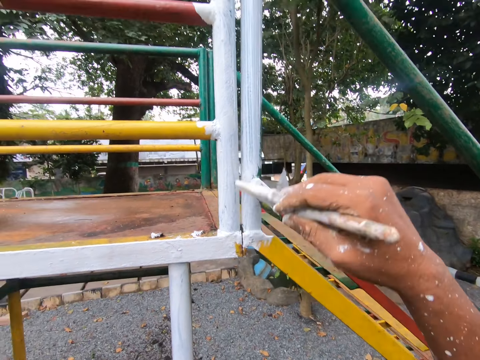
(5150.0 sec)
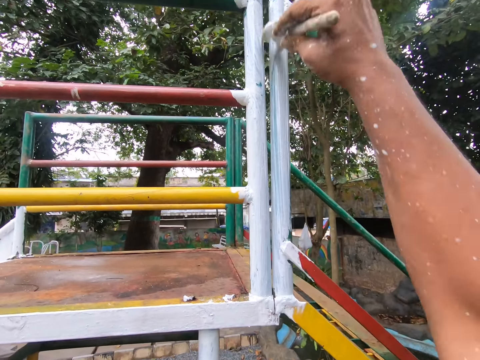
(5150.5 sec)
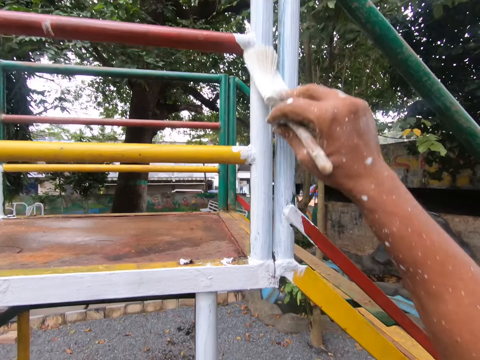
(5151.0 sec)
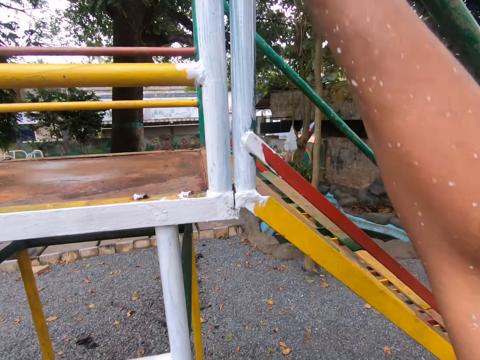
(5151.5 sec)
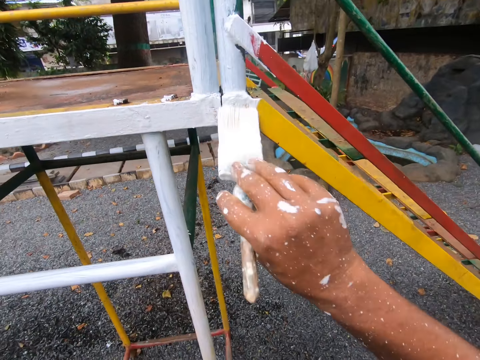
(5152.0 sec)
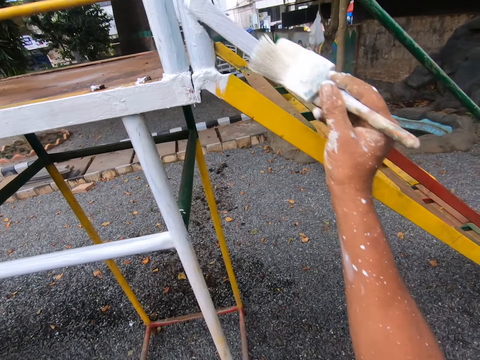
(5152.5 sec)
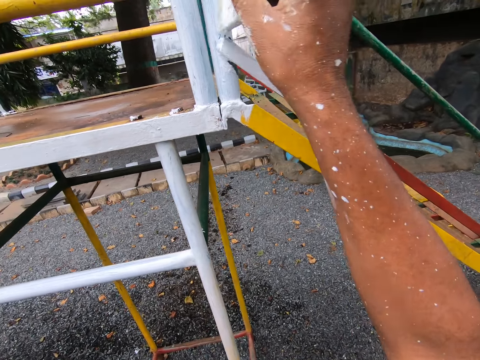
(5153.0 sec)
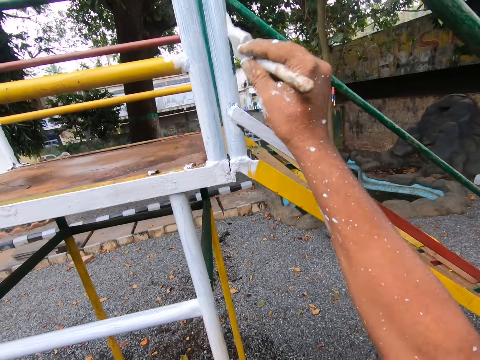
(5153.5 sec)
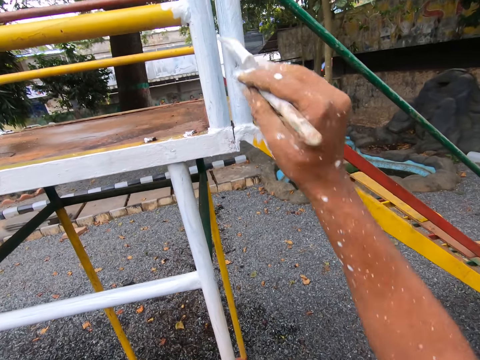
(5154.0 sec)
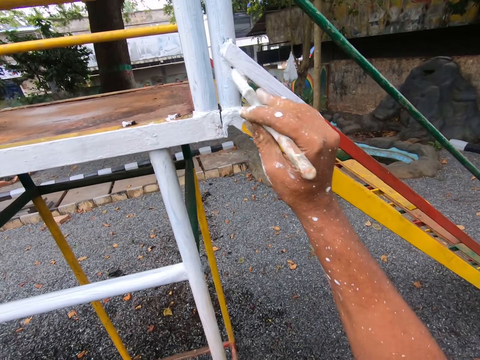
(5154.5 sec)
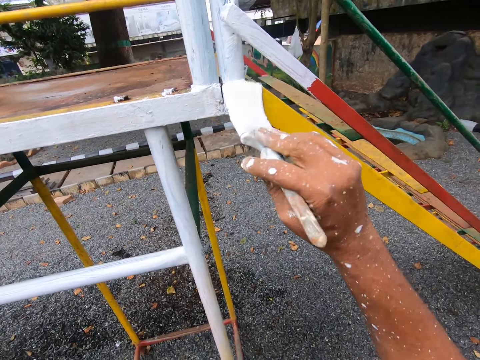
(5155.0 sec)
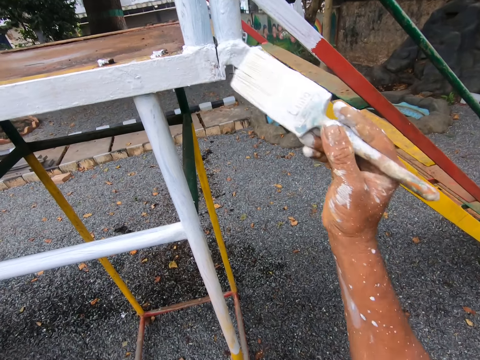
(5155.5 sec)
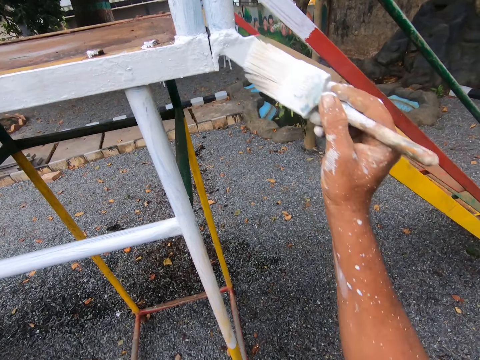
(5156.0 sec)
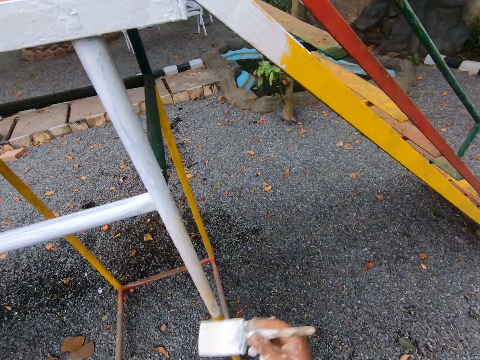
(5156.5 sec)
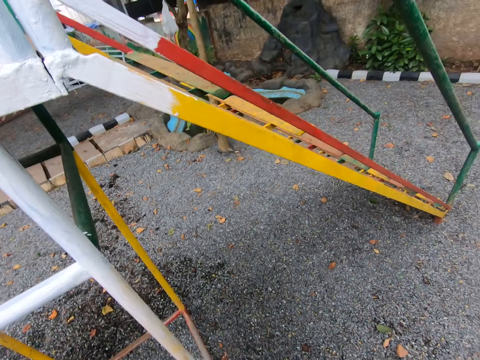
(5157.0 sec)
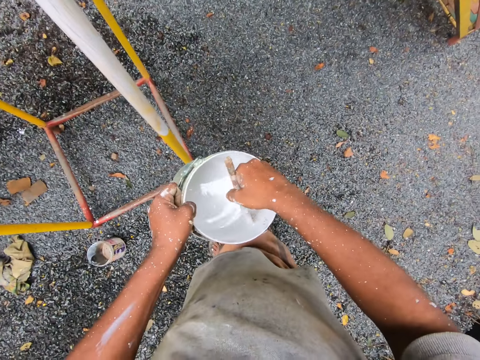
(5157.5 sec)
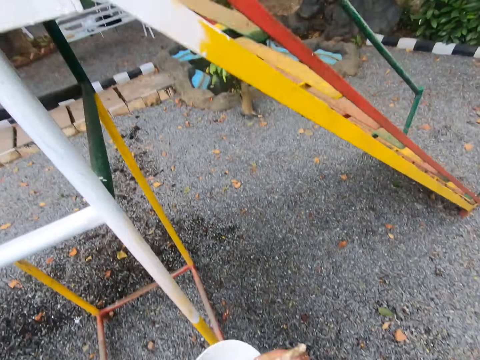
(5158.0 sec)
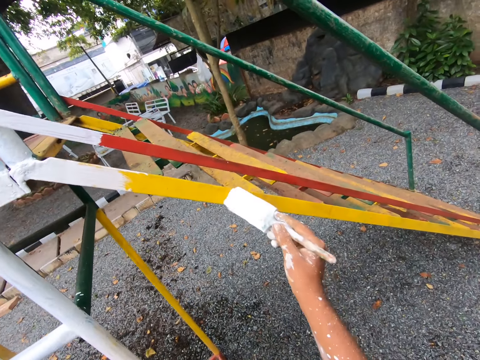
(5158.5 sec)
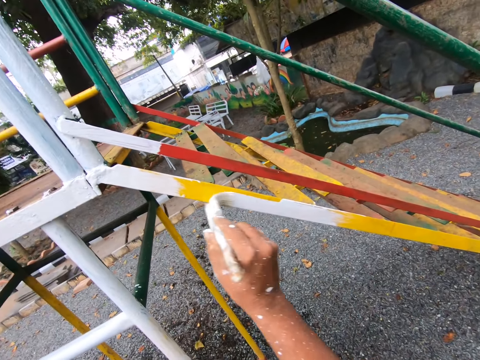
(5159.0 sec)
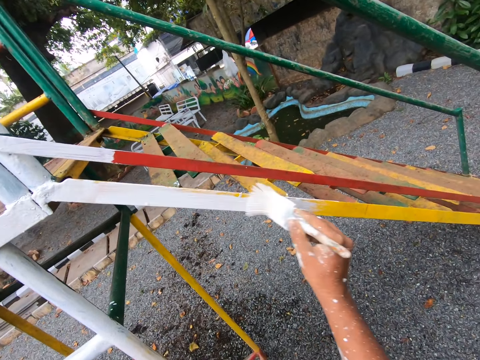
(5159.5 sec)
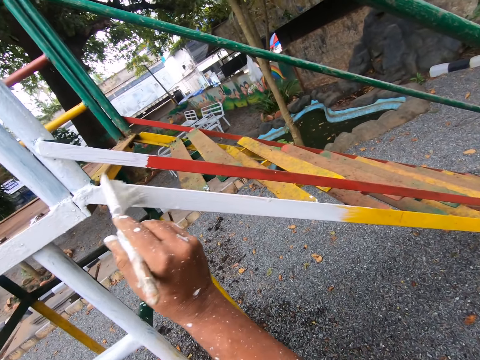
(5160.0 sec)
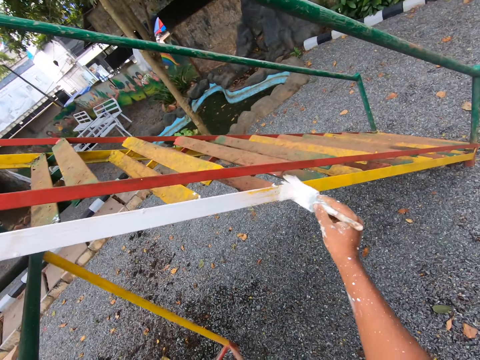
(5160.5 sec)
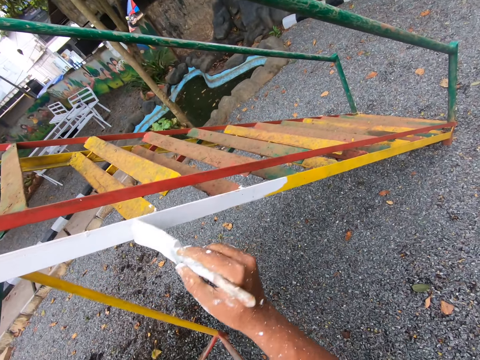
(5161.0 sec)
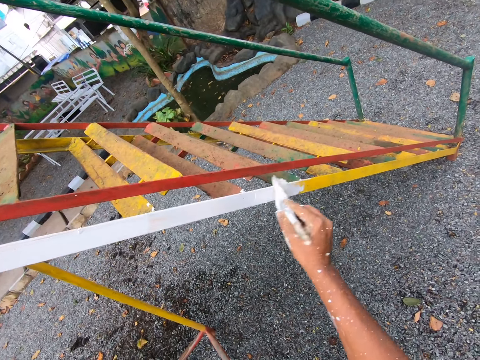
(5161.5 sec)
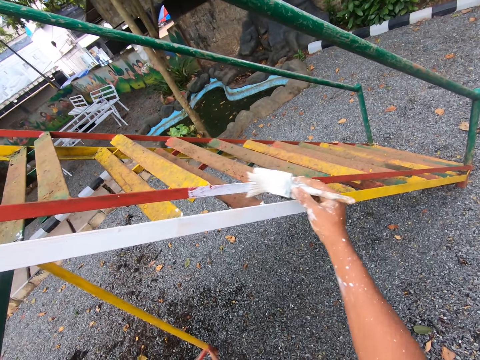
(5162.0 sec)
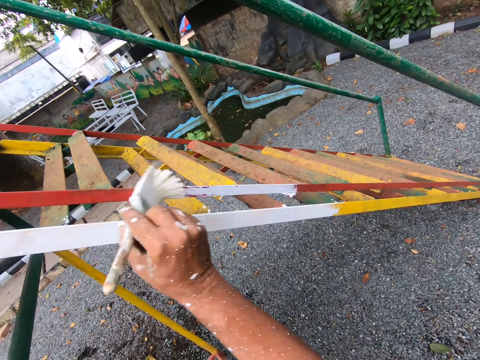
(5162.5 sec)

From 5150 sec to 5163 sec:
The camera wearer dips the brush into the paint container. They paint the swing with the paint brush.

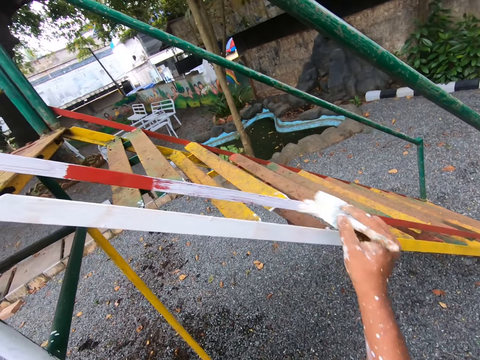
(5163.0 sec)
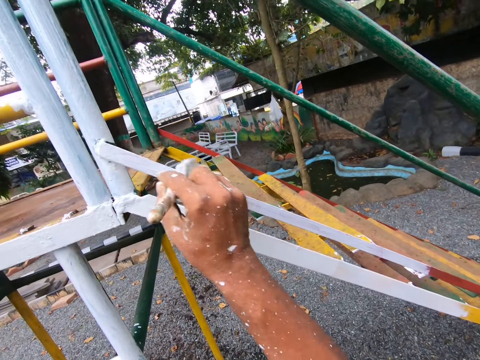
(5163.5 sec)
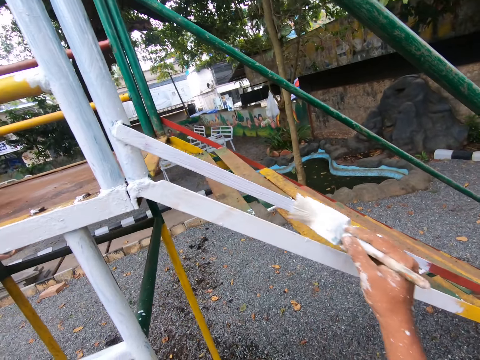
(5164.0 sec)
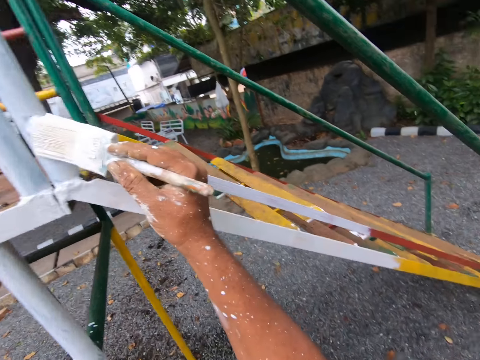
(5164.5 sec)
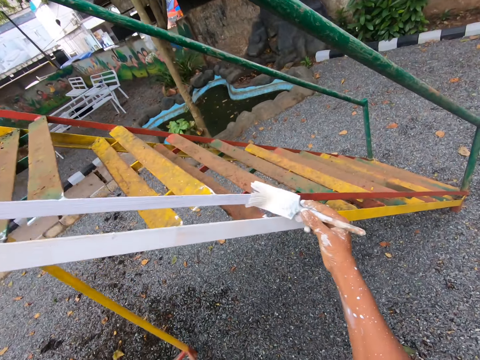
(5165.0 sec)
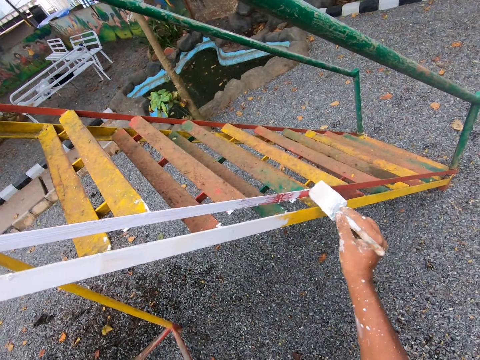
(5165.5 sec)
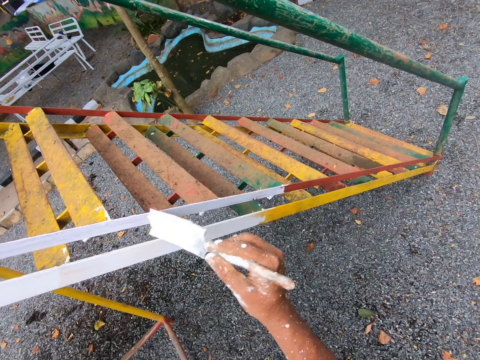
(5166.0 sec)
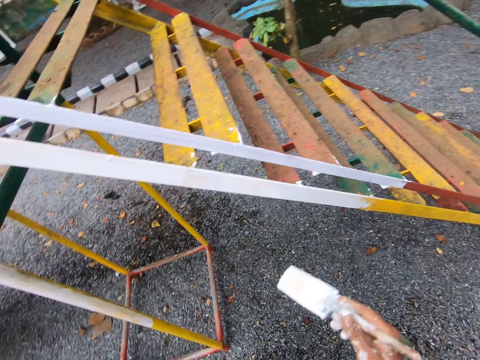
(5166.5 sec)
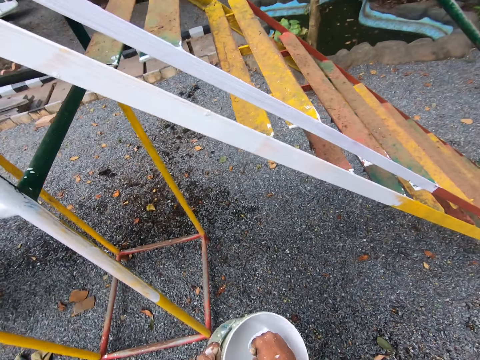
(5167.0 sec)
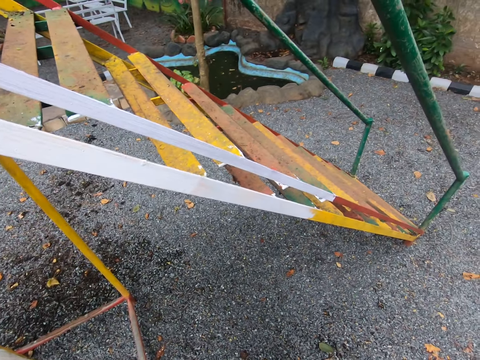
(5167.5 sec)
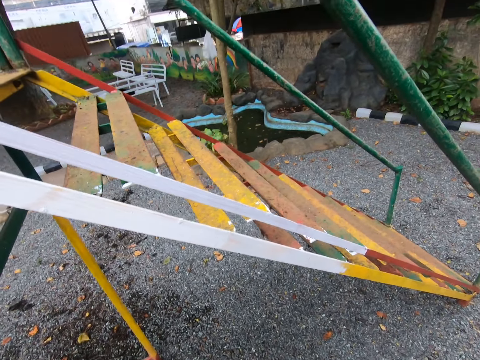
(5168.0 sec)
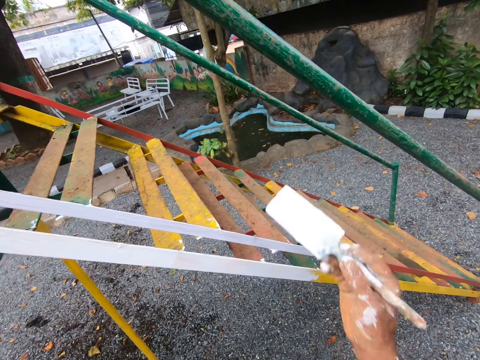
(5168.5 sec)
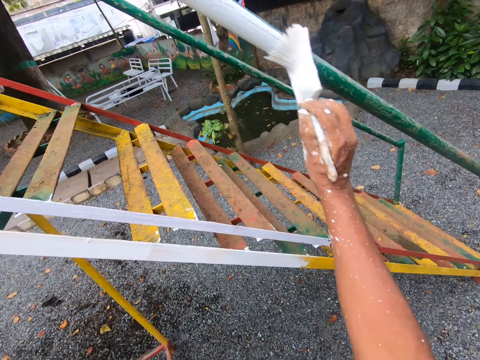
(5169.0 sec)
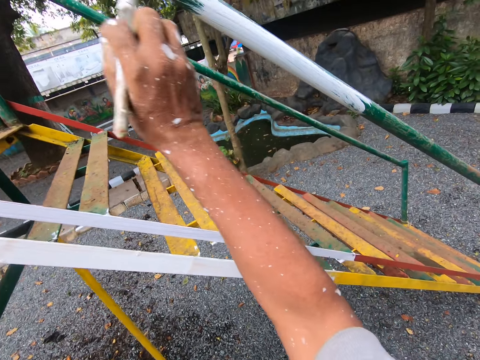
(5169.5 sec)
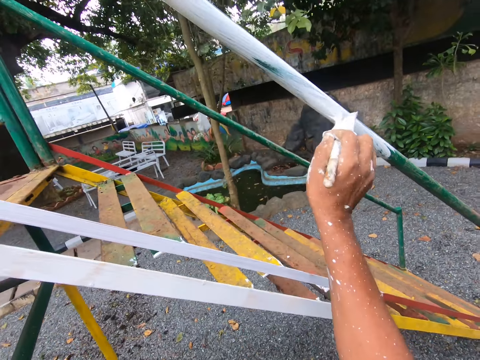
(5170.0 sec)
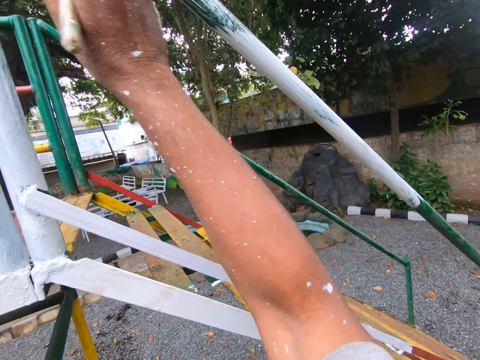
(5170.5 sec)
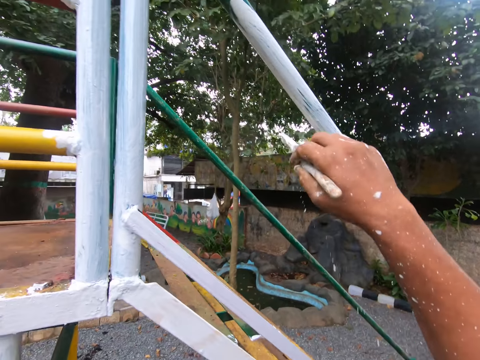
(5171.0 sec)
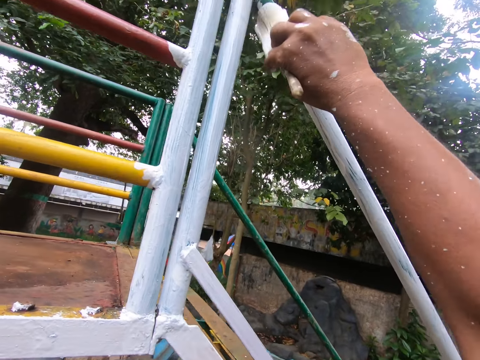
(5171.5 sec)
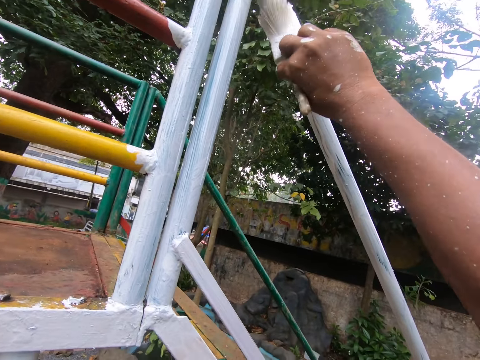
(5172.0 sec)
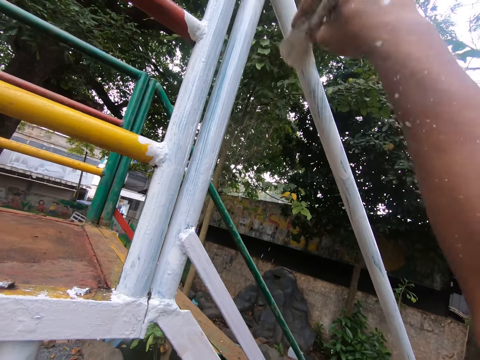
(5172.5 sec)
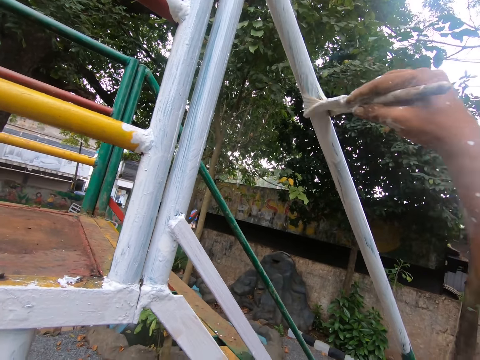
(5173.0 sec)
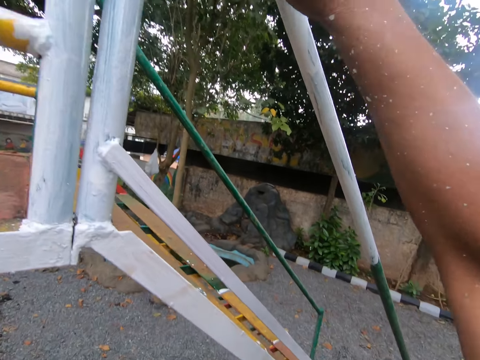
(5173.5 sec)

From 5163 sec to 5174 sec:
The camera wearer dips the brush into the paint container. They paint the swing with the paint brush.

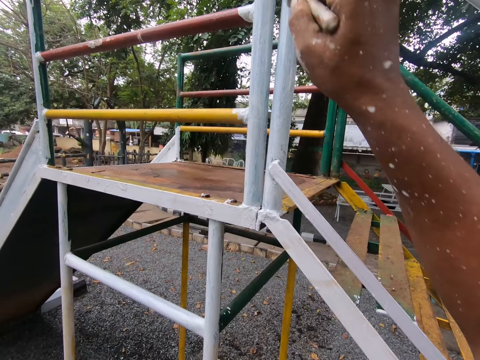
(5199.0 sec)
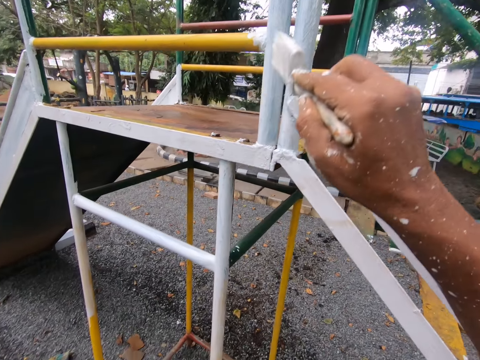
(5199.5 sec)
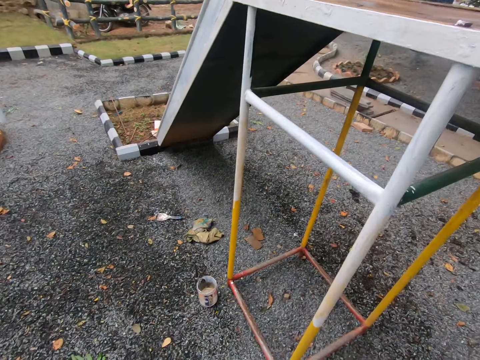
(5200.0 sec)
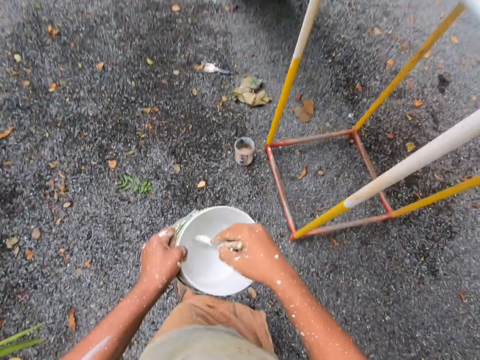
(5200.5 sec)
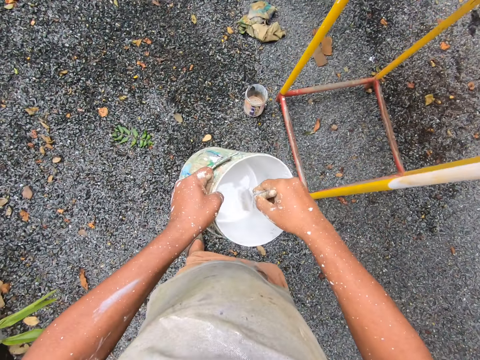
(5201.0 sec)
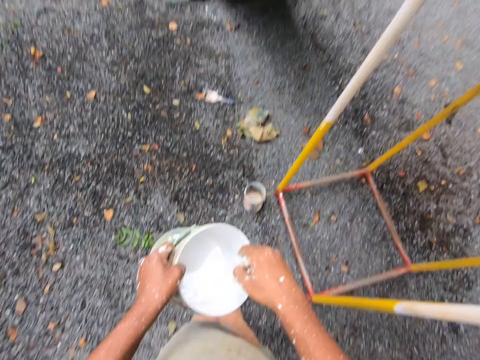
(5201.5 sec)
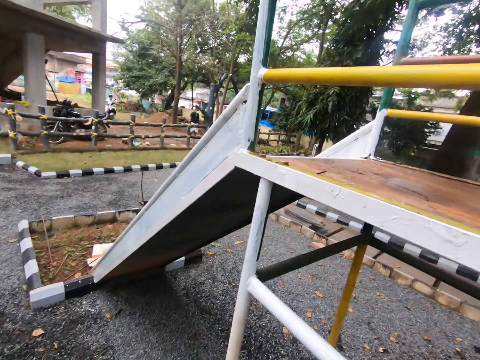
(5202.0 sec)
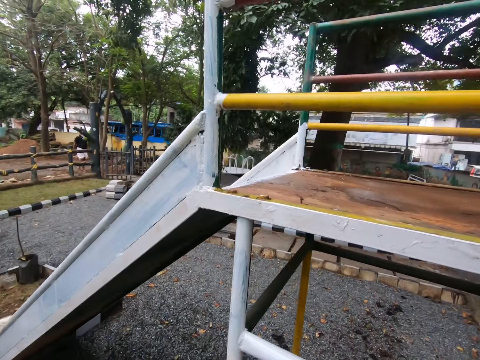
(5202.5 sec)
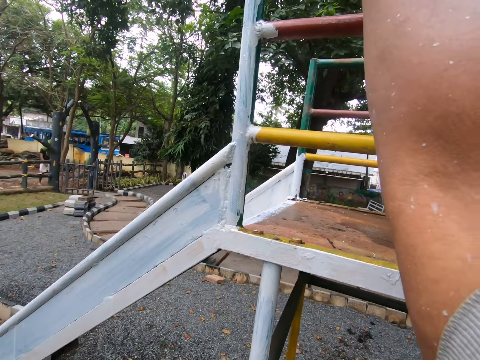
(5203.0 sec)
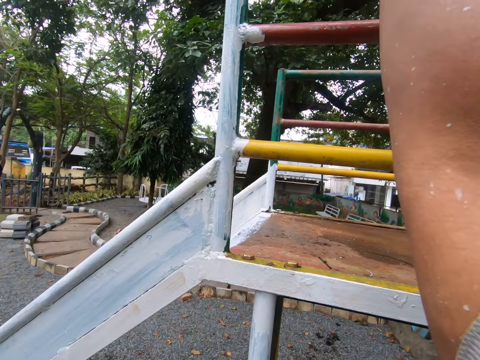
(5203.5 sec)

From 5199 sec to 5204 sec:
The camera wearer dips the brush into the paint container. They paint the swing with the paint brush.
